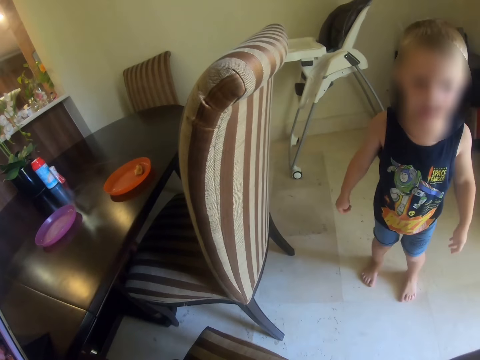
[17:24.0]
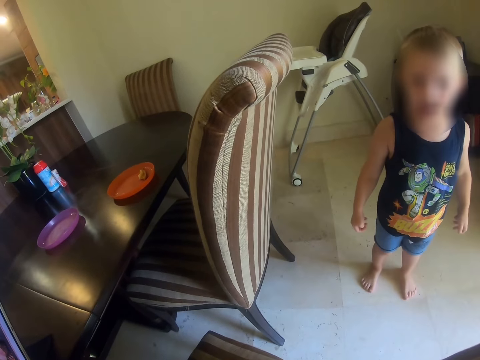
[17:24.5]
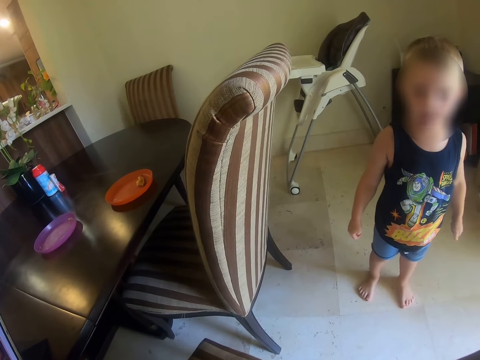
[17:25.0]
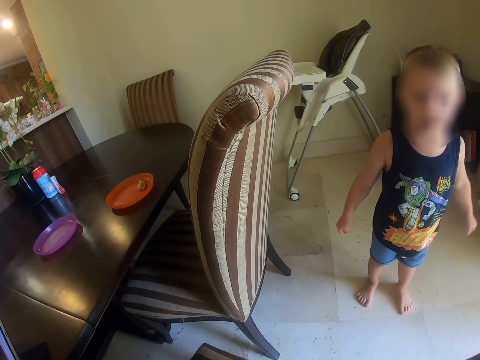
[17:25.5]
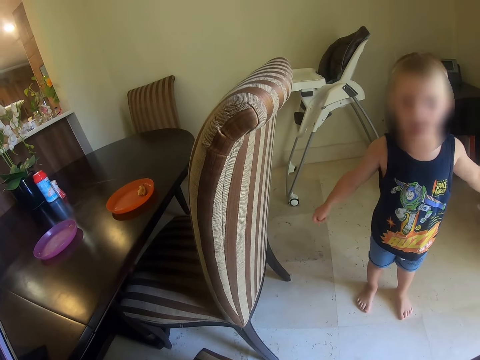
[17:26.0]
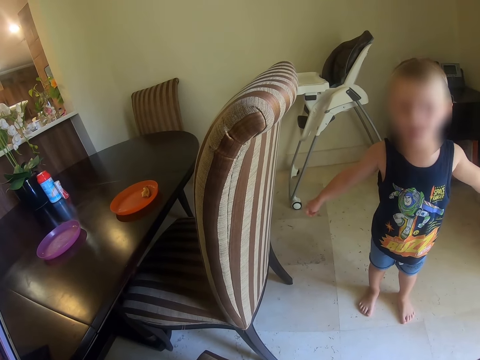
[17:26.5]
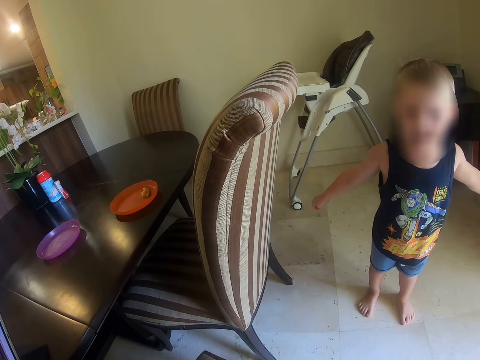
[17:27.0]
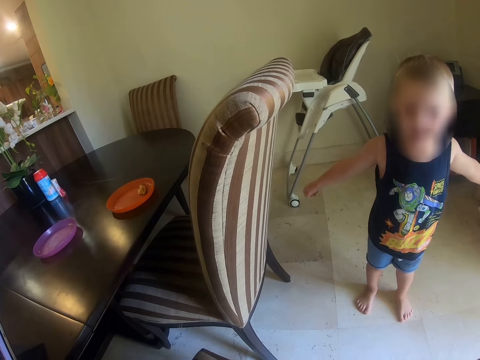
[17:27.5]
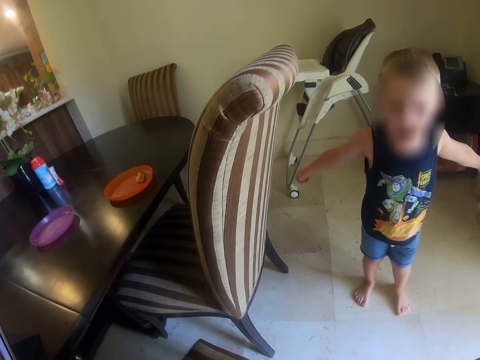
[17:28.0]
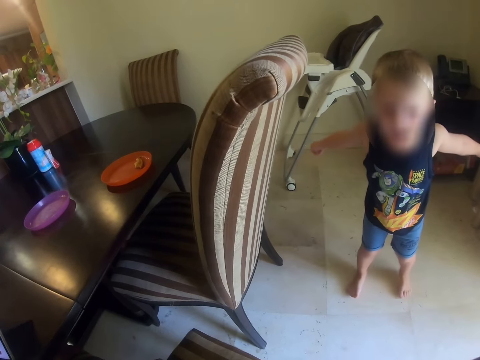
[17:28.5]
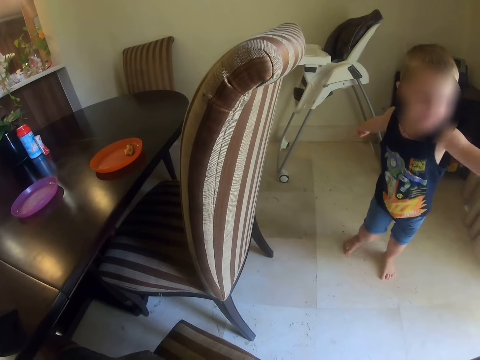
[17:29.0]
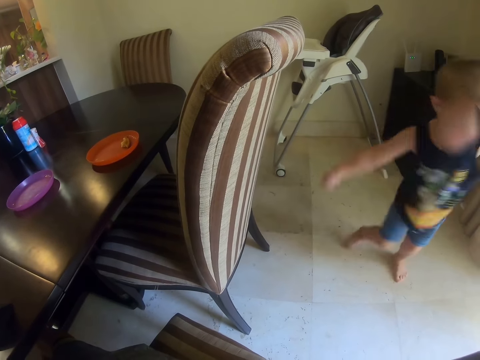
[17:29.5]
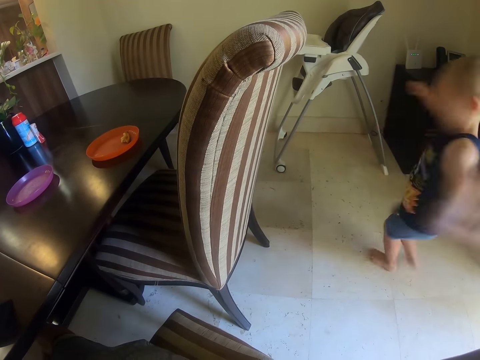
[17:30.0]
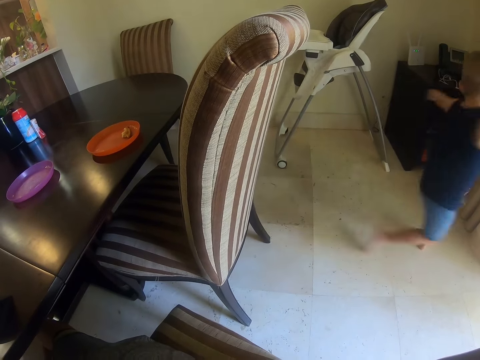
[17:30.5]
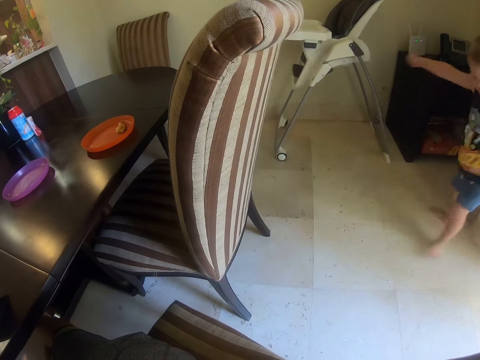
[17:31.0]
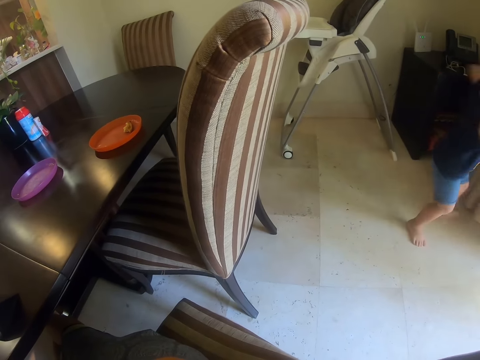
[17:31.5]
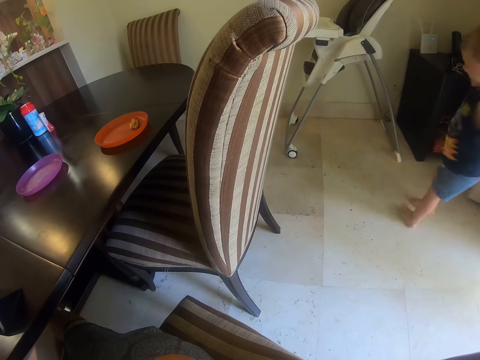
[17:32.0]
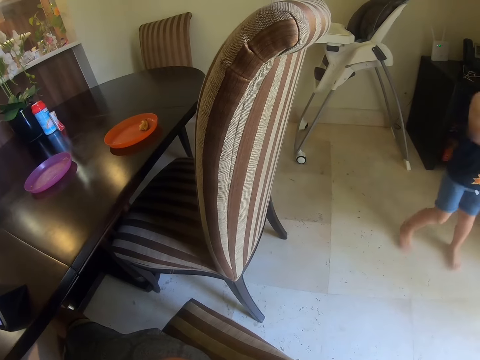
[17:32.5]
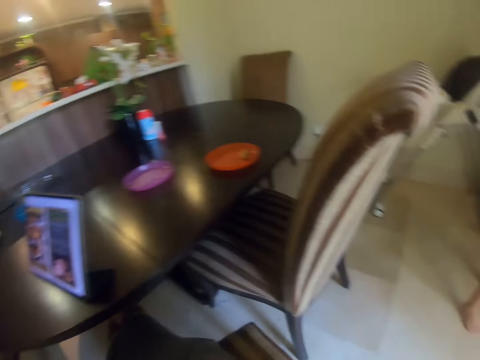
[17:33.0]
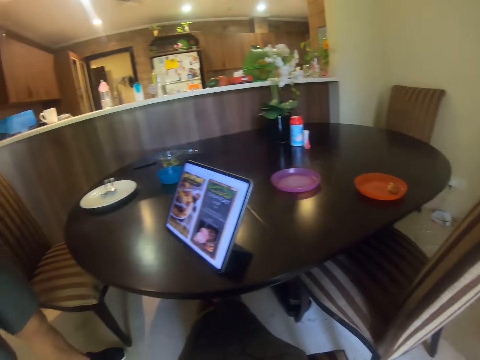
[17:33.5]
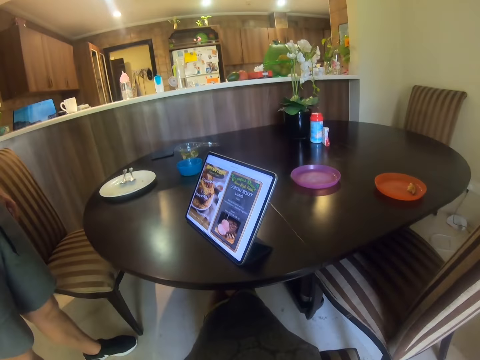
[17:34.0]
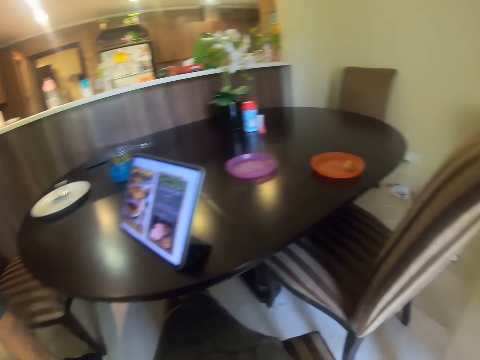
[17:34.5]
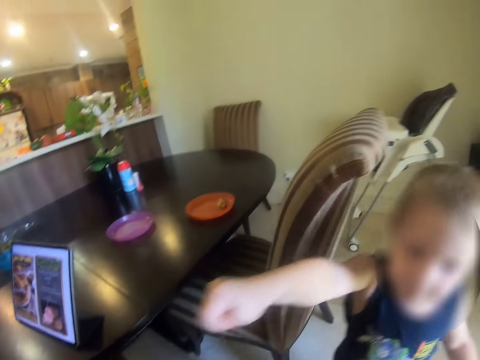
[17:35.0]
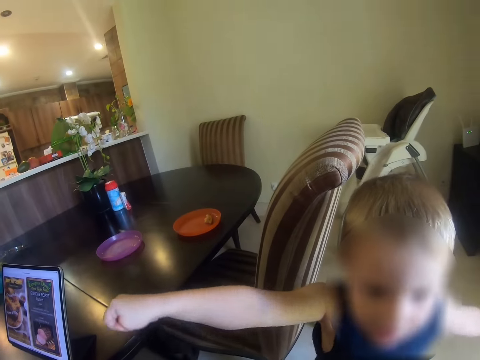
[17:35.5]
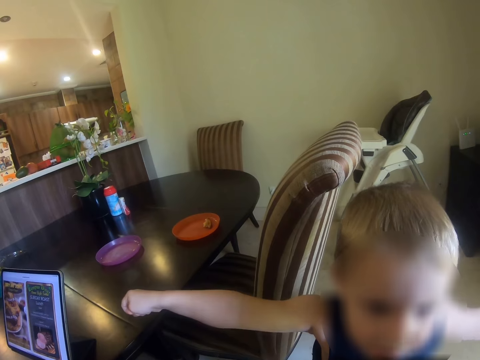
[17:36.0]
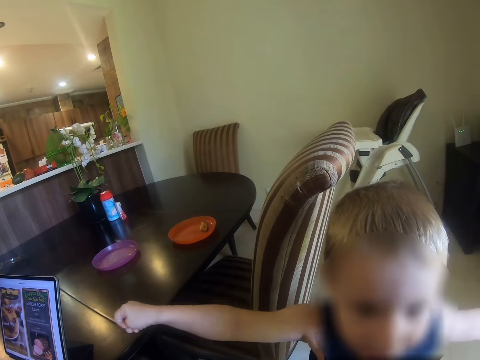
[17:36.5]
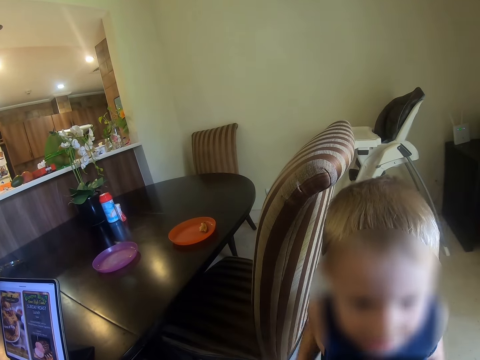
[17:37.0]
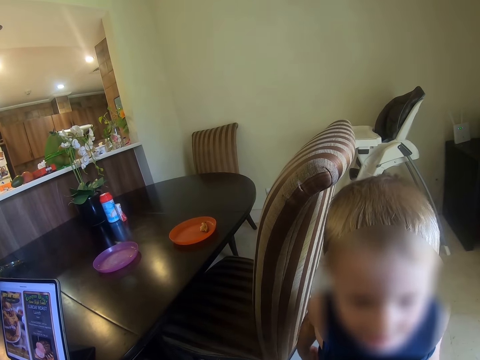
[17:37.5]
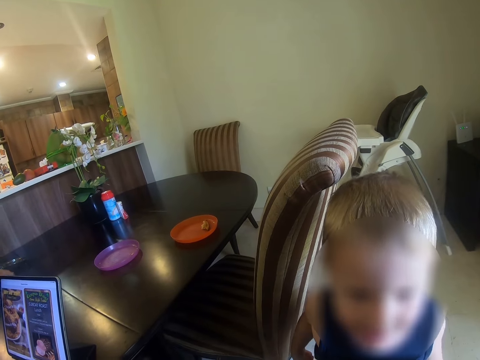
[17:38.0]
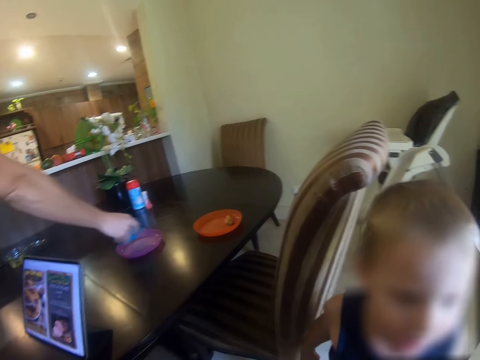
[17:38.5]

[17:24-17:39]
A person stands around the dining part area and talks. The person plays around and rotates. Another person stands up. The camera wearer looks at the tablet. The first person comes near the camera wearer and talks.

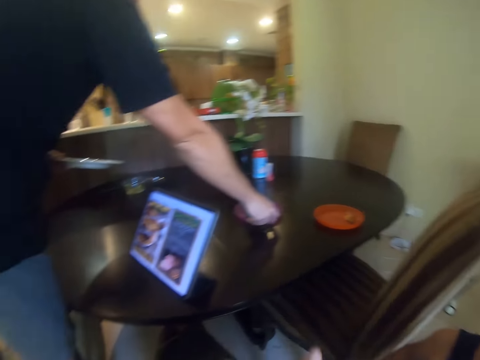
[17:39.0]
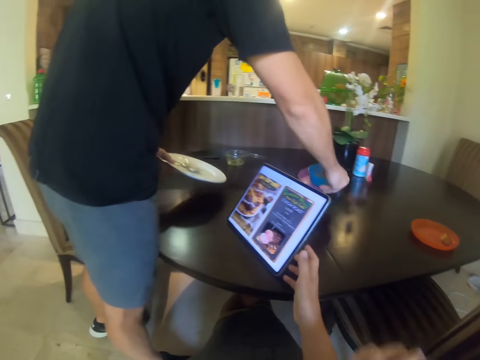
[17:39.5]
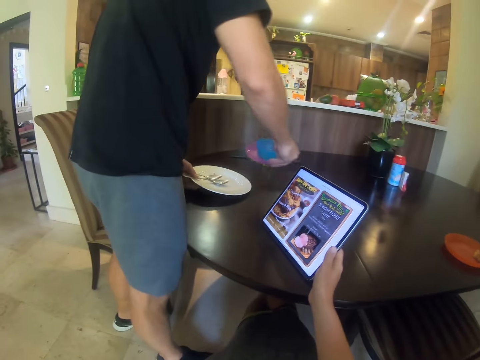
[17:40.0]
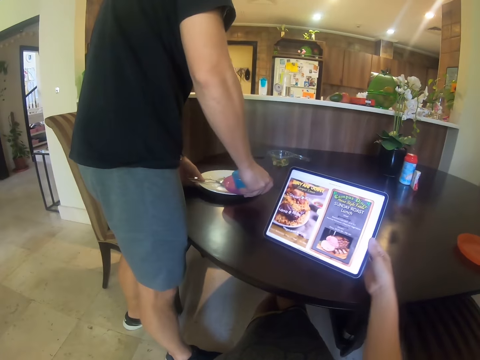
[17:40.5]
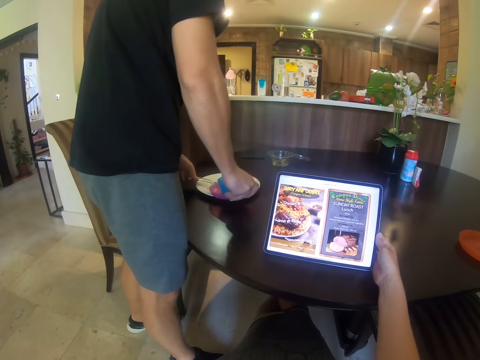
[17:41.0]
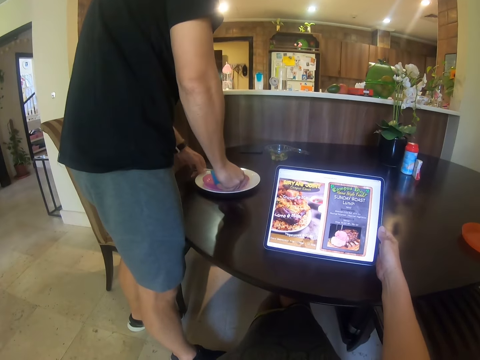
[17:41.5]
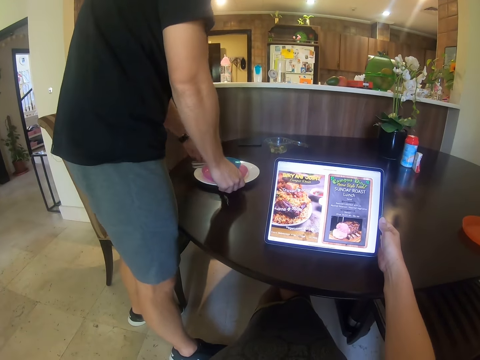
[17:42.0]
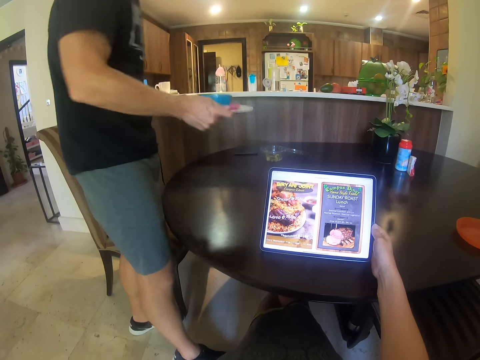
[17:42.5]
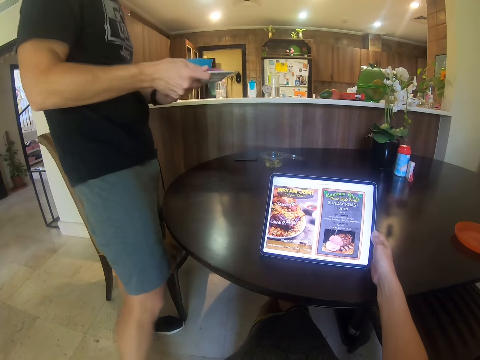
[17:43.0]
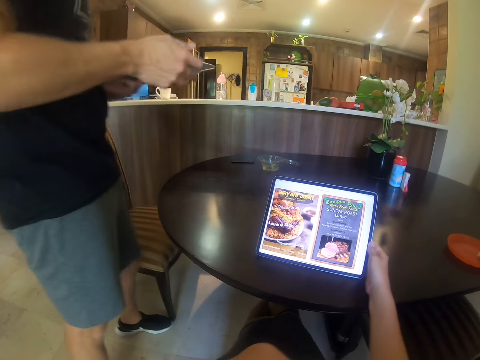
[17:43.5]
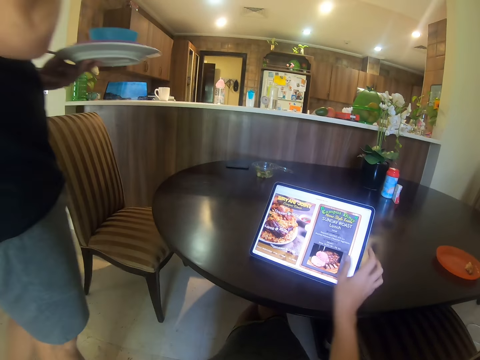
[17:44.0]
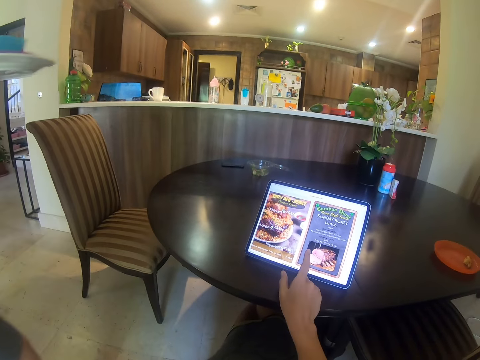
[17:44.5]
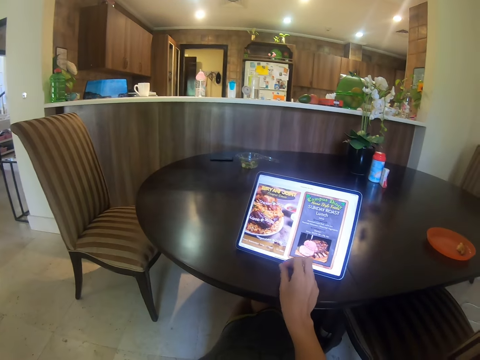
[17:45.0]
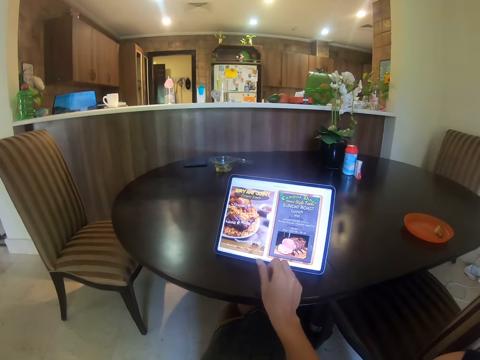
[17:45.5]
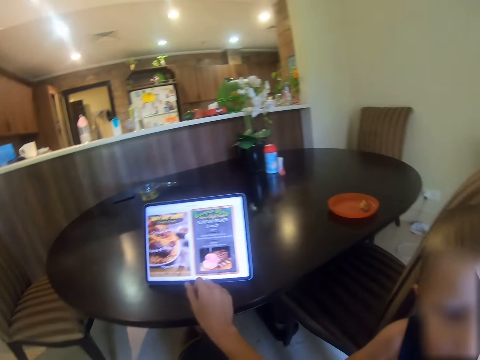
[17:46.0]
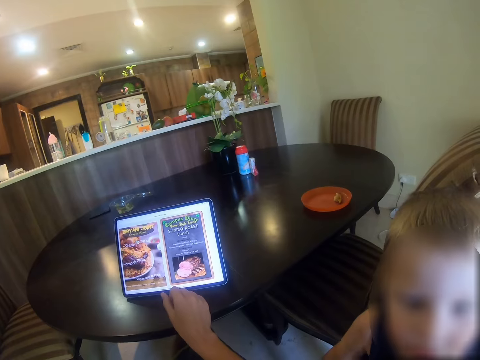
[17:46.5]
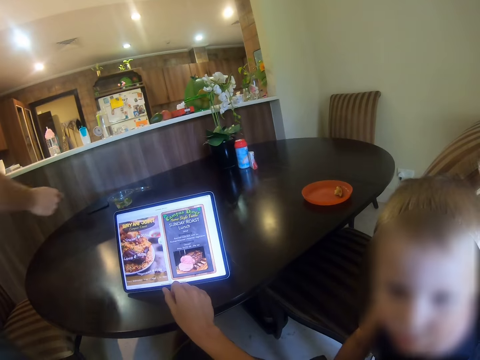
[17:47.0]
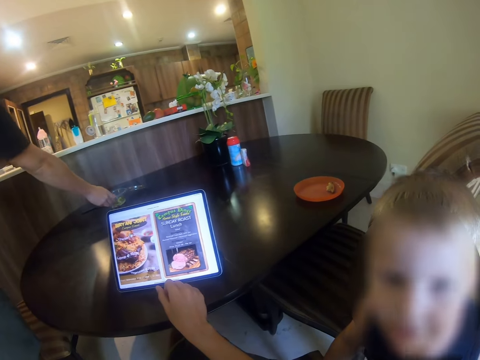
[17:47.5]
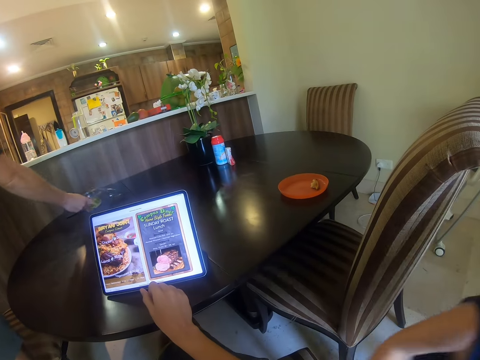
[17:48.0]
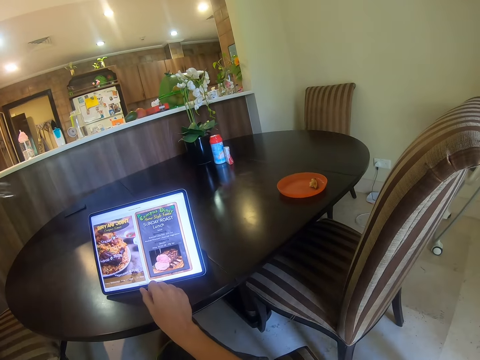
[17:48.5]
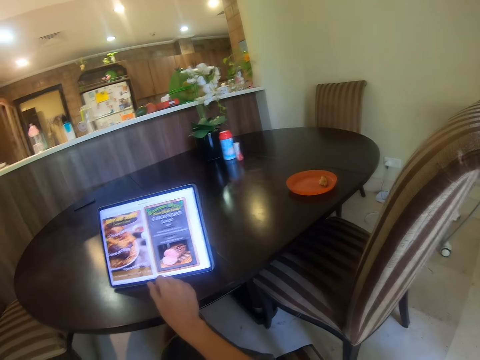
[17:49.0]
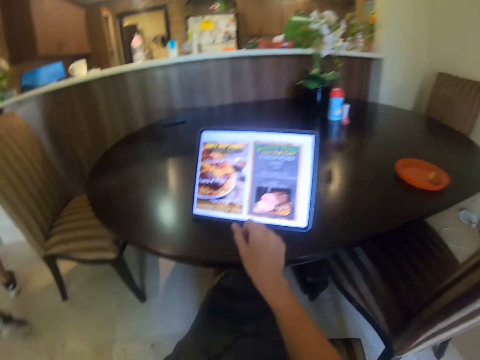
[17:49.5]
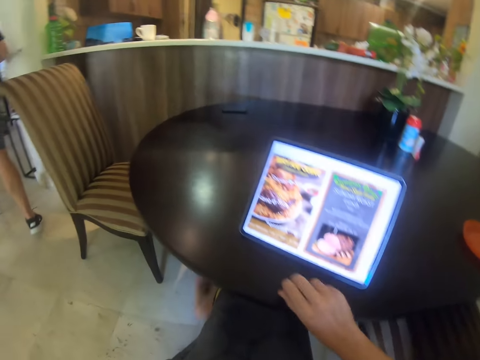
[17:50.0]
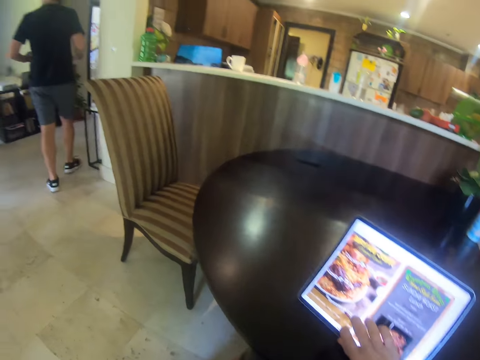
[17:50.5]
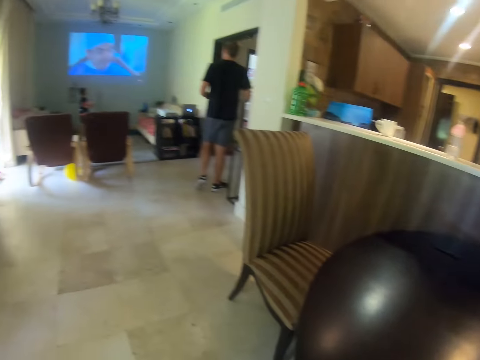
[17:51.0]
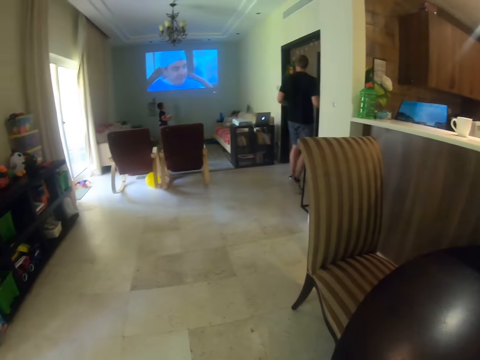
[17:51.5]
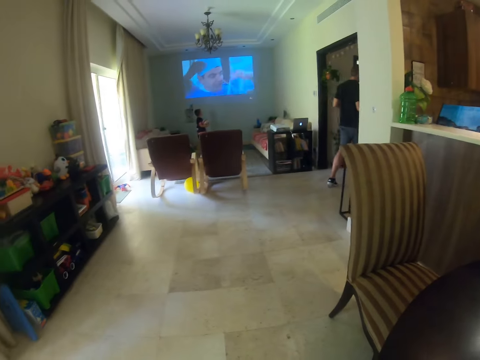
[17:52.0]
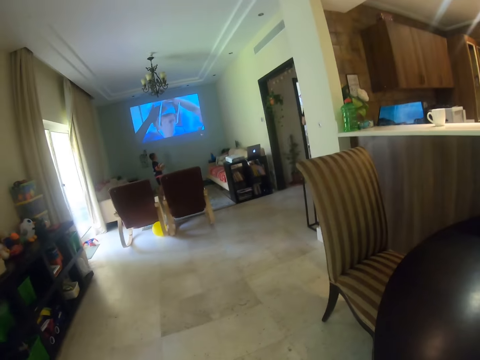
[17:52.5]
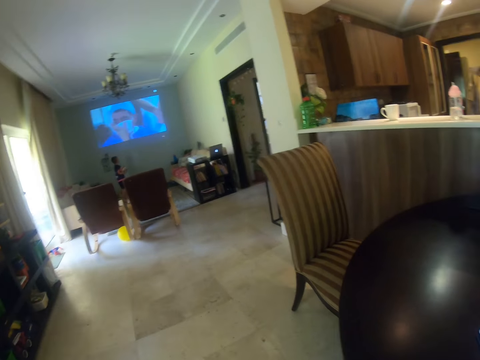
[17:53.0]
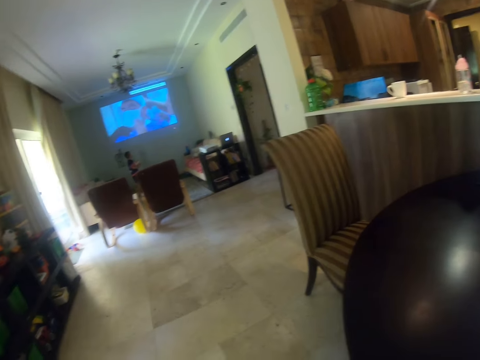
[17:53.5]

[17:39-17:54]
A person collects utensils on the table. The camera wearer looks at the person. The person picks up a plate. The person carries the utensils. The person takes more utensils from the table. The camera wearer looks at a tablet. The person walks to another room.
